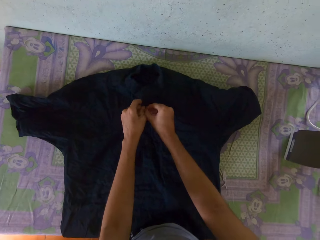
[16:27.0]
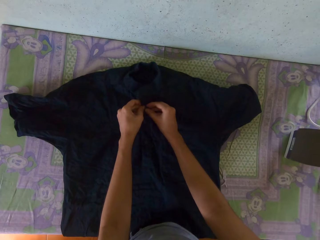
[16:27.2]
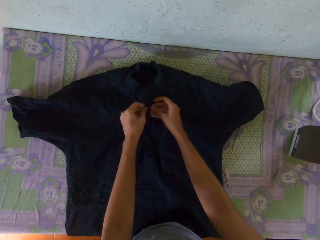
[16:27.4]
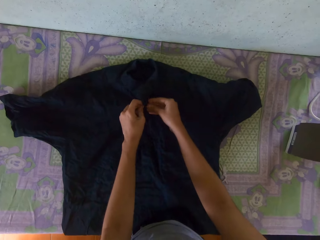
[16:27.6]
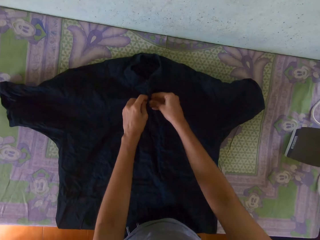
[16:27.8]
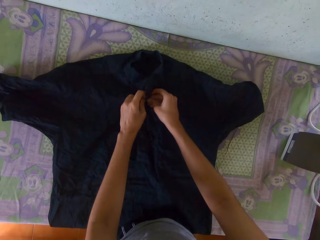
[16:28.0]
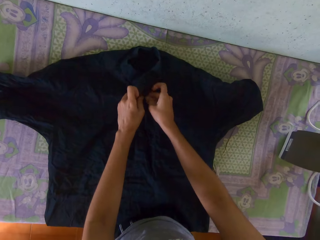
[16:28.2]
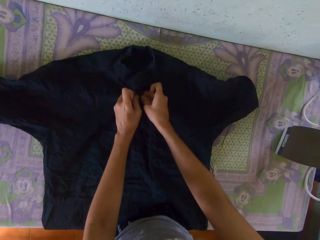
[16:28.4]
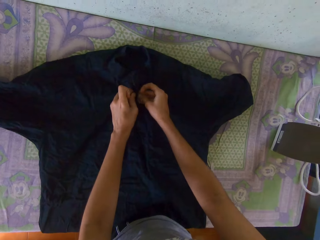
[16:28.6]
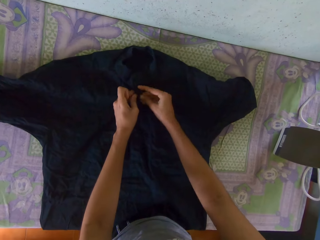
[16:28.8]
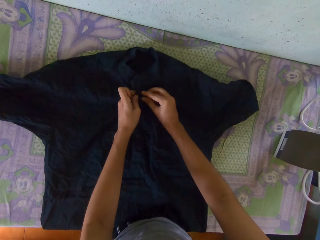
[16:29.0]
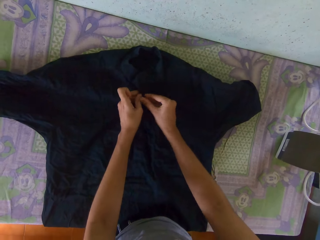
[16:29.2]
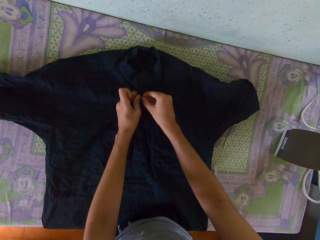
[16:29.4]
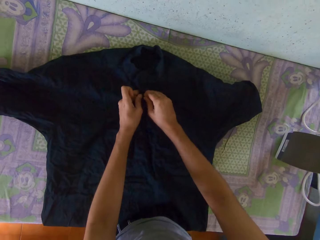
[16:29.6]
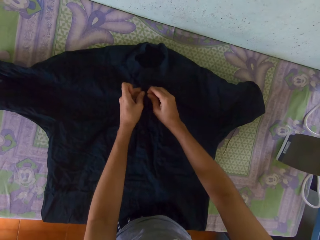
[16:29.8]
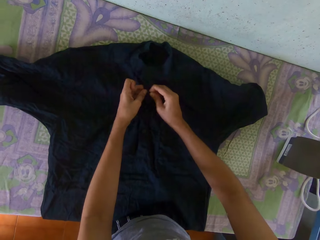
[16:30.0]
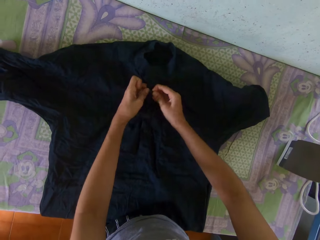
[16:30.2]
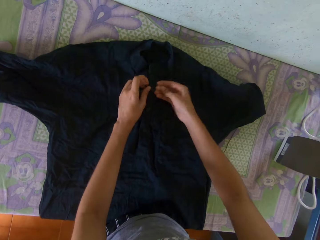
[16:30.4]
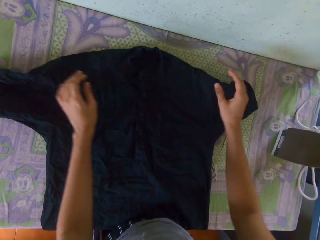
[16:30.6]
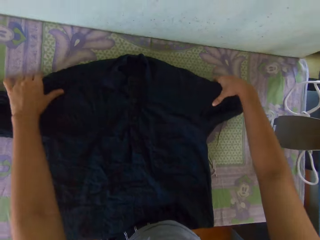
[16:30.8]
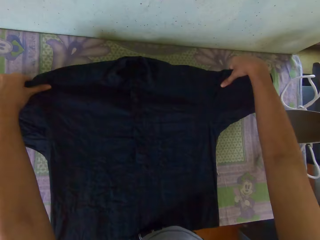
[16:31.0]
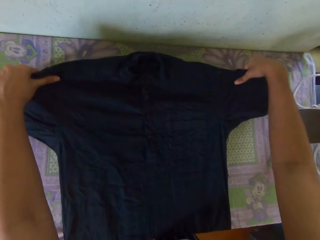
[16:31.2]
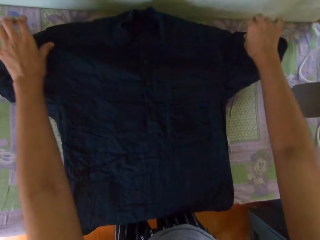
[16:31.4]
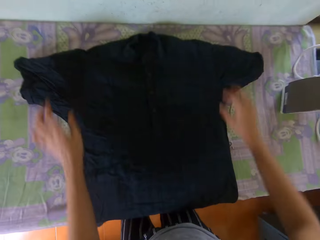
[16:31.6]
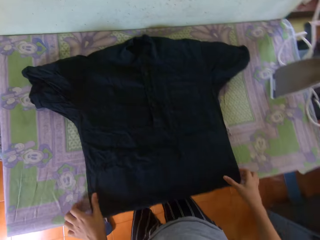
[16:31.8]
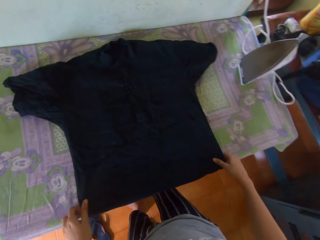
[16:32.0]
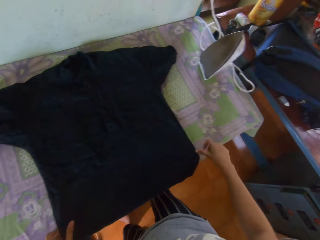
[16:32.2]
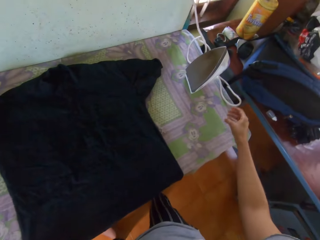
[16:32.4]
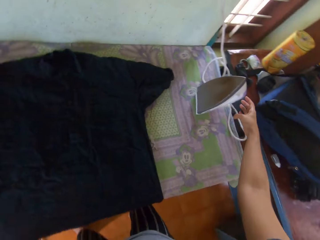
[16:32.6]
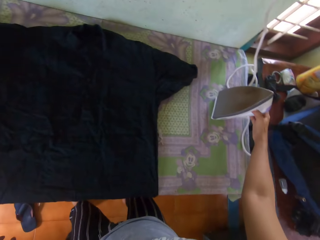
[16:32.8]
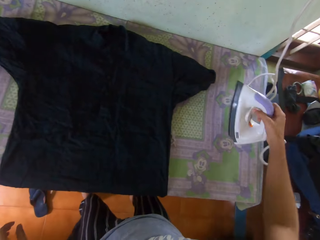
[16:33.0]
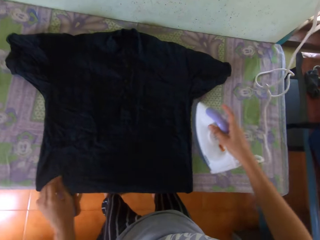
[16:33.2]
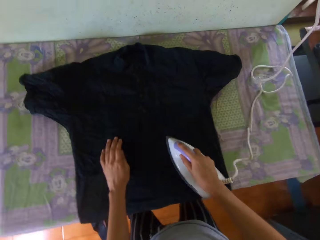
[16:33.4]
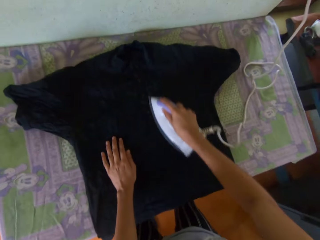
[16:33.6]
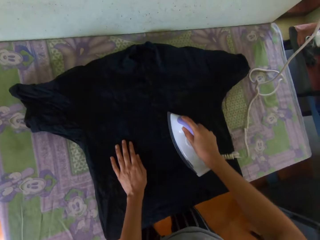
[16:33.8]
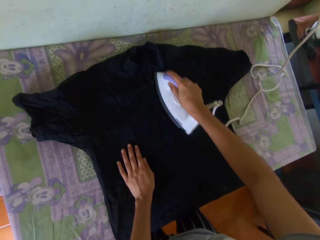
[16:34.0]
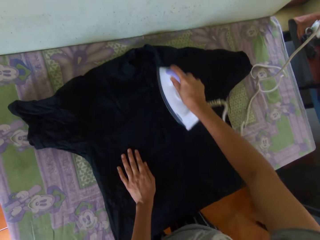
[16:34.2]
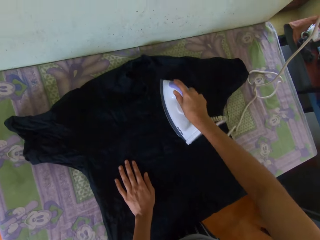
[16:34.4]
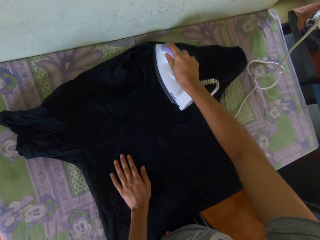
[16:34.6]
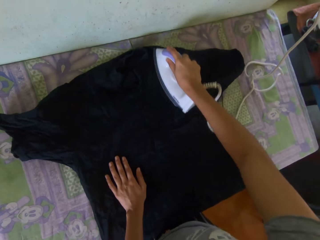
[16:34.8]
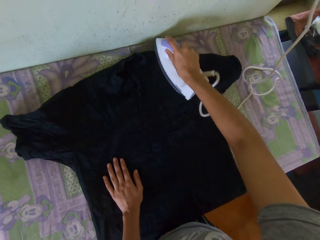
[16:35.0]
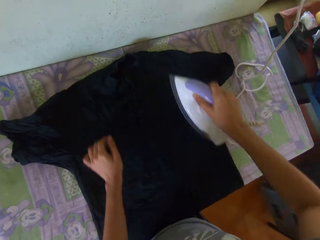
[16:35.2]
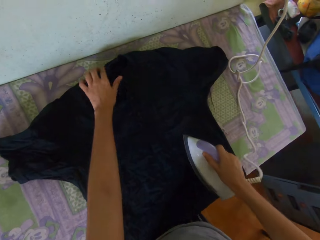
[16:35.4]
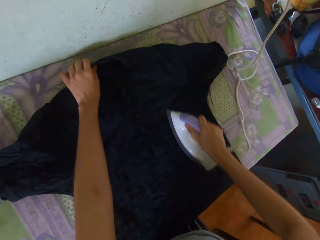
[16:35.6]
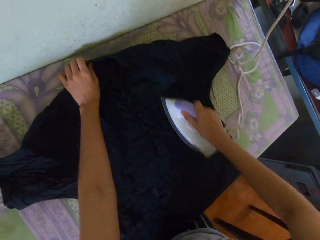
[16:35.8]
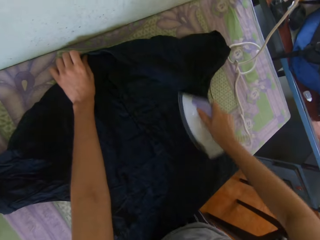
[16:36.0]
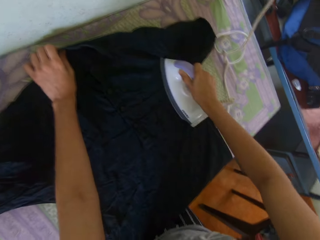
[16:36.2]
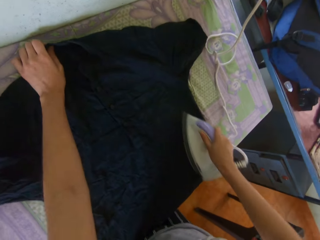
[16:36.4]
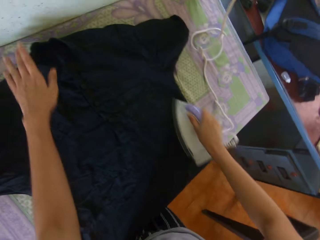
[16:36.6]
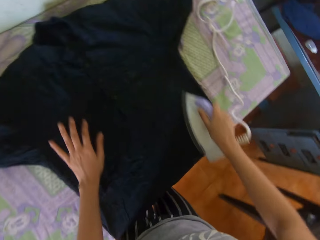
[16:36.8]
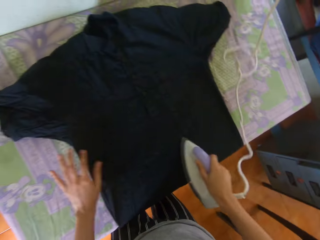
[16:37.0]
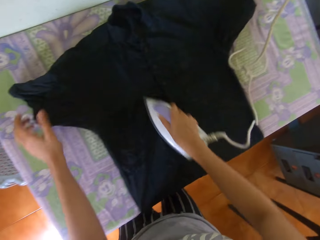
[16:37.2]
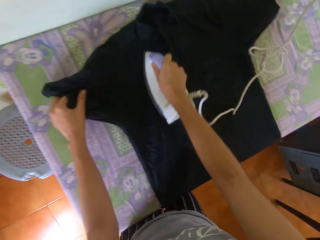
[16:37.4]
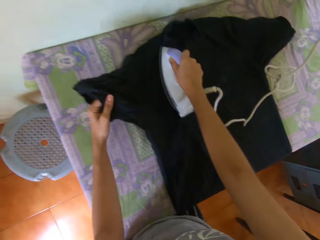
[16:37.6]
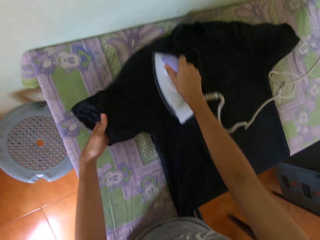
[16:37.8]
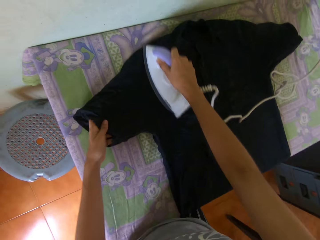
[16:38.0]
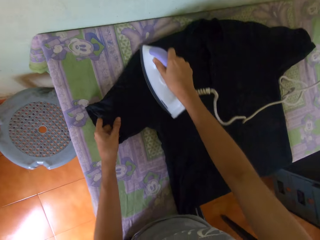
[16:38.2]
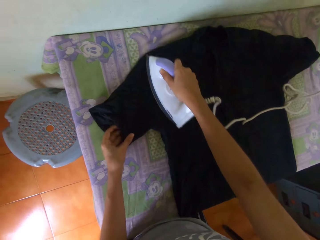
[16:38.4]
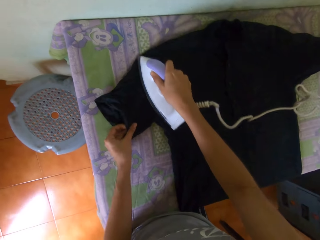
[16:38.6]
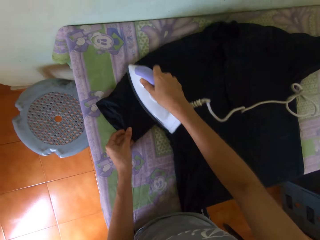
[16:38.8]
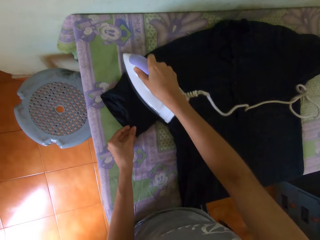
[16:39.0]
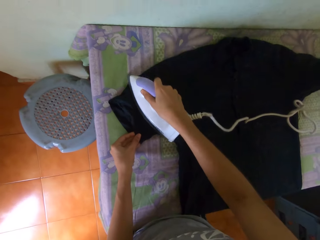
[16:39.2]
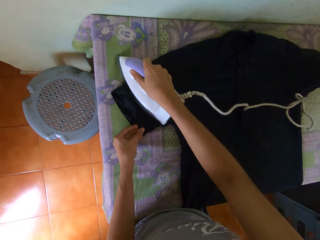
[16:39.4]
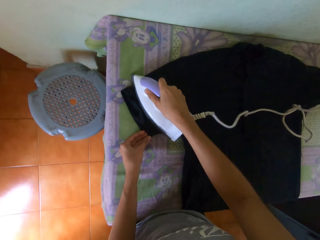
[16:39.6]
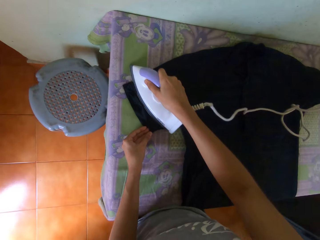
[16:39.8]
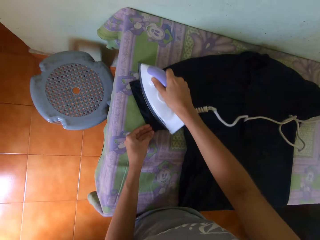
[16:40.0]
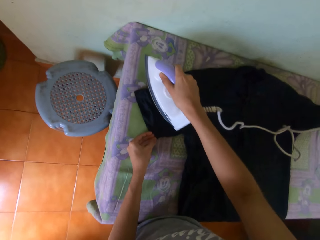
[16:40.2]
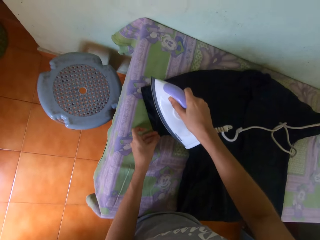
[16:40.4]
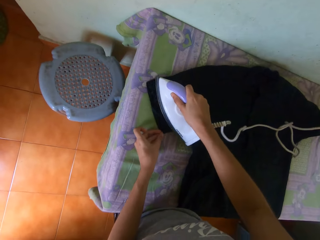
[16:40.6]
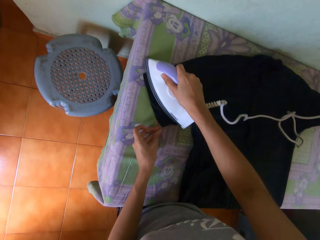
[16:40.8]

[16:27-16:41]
The camera wearer moves the shirt on the table with both hands. She adjusts the shirt on the table with both hands. She picks up the iron from the table with her right hand. She places her left hand on the shirt on the table. She irons the shirt on the table with the iron in her right hand. She adjusts the shirt on the table with her left hand. She irons the shirt on the table with the iron in her right hand. She adjusts the shirt on the table with her left hand. She irons the shirt on the table with the iron in her right hand.

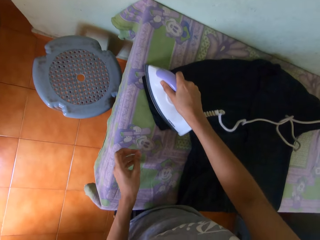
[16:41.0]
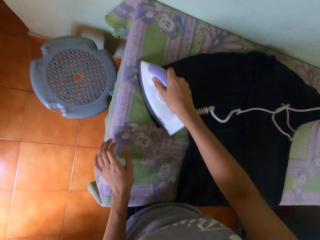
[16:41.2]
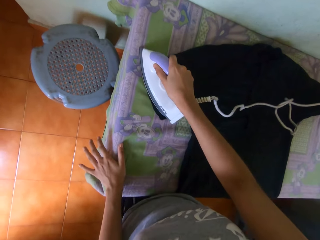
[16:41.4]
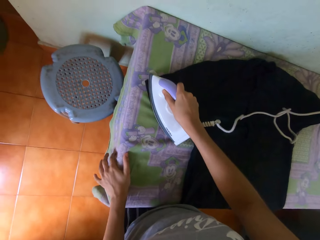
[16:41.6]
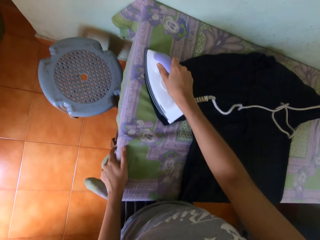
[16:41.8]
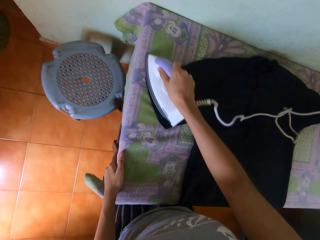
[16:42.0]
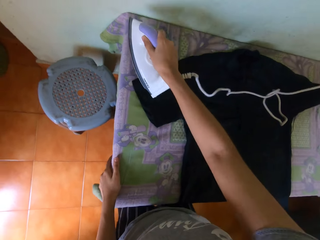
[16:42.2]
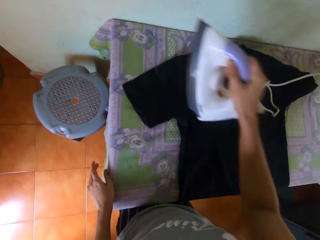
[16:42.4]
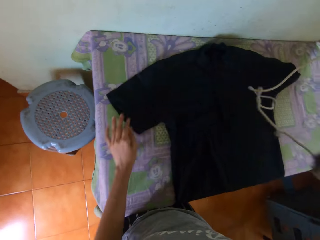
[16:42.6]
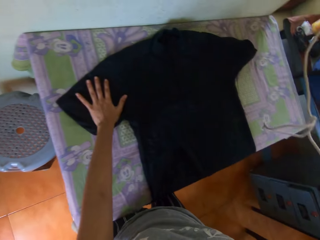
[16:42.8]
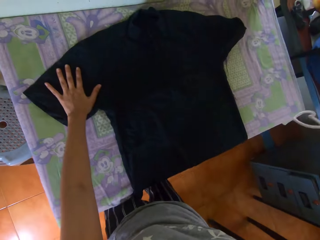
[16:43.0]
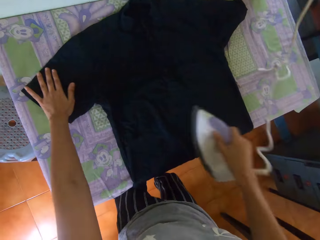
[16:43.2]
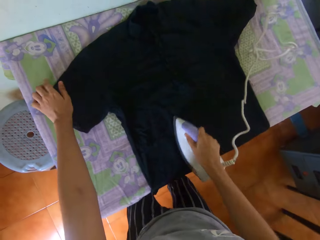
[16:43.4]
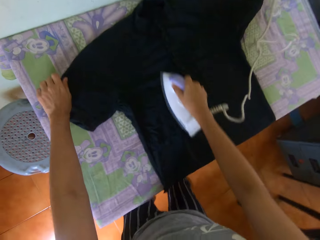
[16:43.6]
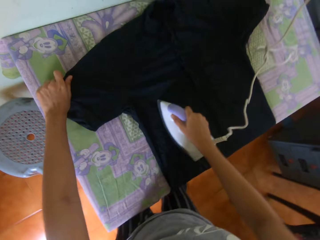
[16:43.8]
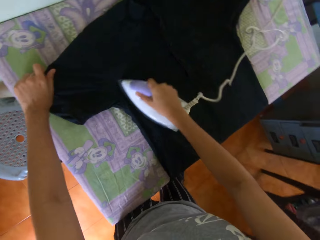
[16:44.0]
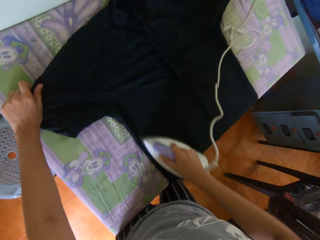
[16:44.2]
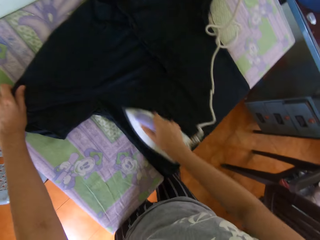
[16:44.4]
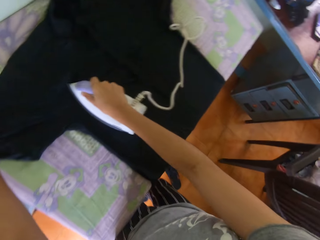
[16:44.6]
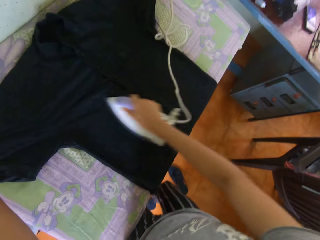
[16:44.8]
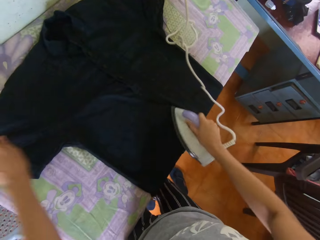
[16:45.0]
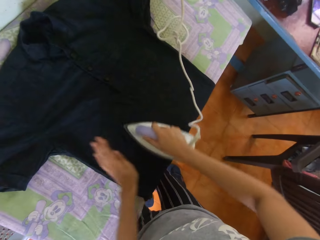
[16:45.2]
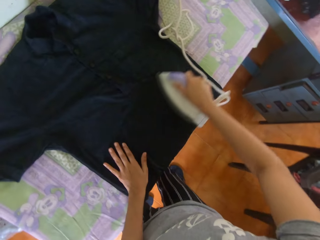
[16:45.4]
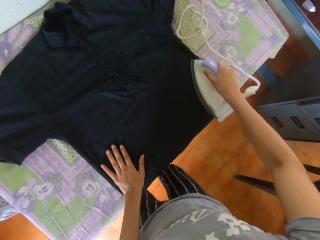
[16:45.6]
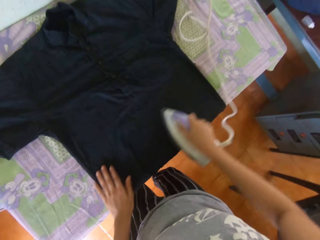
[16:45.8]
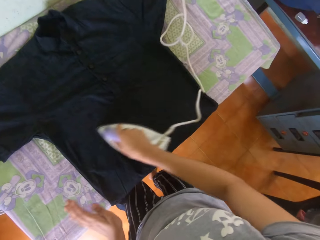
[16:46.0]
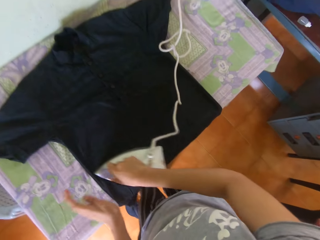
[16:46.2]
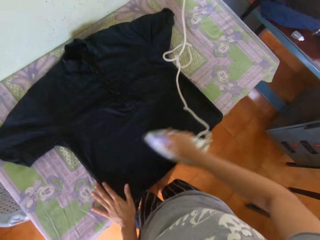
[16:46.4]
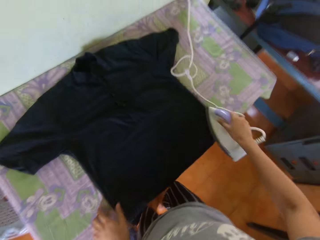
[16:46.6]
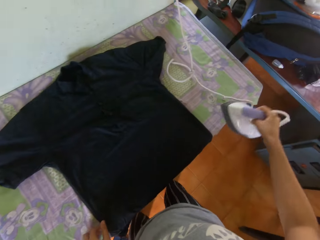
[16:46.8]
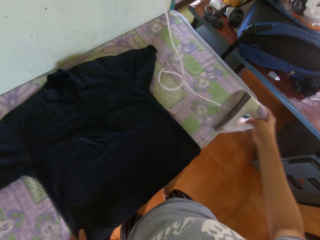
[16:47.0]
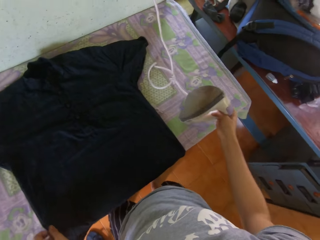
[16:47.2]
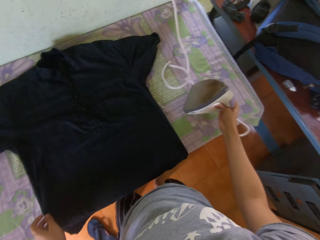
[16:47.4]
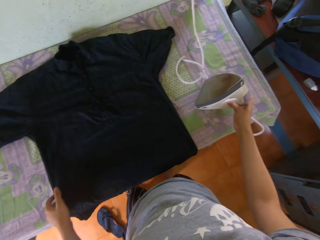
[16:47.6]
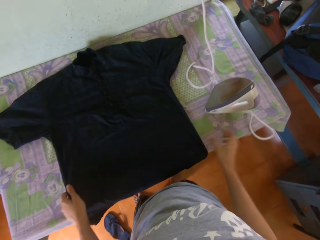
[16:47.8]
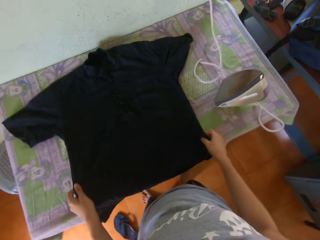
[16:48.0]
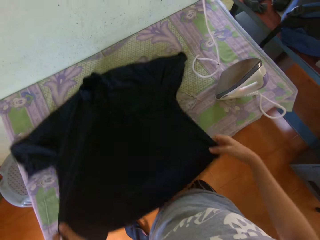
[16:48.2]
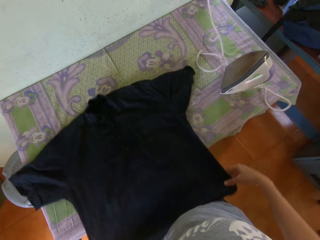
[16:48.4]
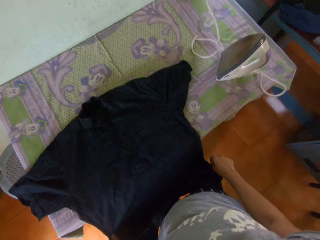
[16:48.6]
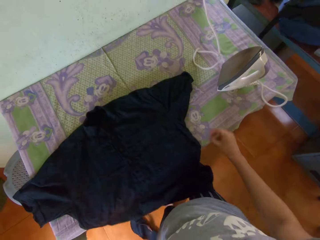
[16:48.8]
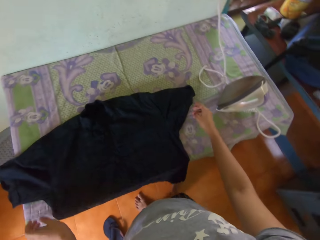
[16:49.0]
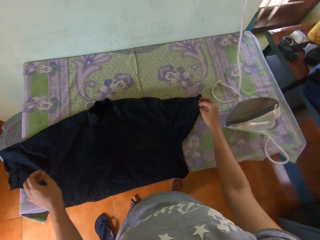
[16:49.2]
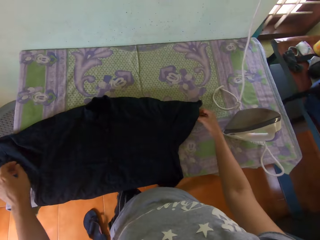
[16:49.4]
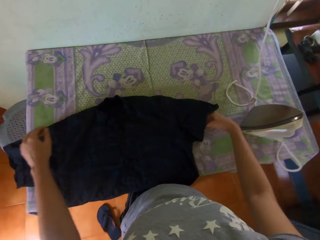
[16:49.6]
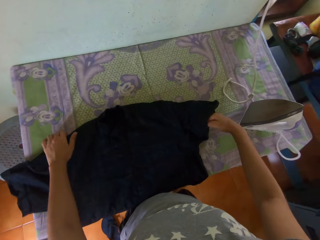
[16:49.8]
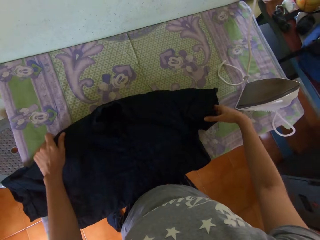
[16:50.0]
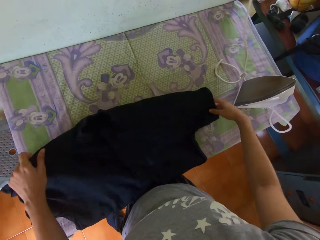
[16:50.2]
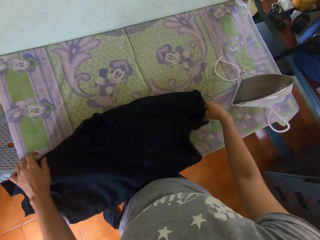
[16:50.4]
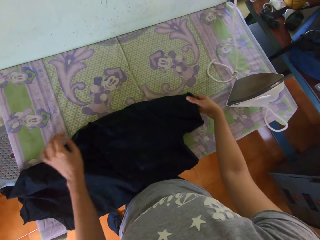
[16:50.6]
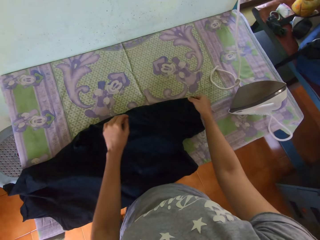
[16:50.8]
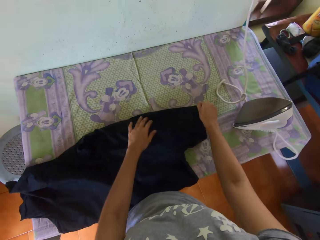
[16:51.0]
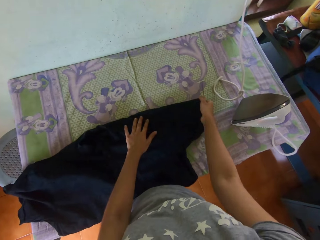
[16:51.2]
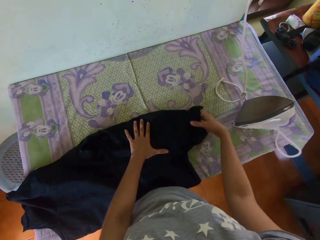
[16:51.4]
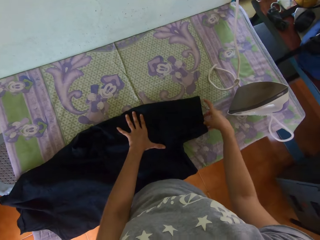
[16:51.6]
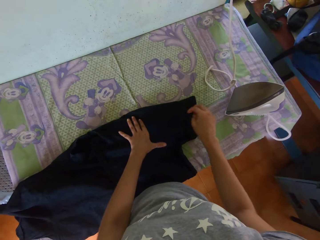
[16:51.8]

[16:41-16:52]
The camera wearer places her left hand on the shirt on the table. She irons the shirt on the table with the iron in her right hand. She drops the iron on the table with her right hand. She moves the shirt on the table with both hands. She adjusts the shirt on the table with her right hand. She moves the shirt on the table with her left hand.
